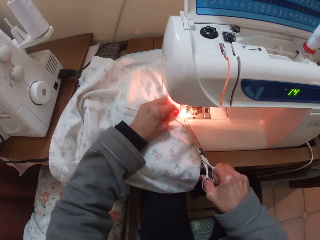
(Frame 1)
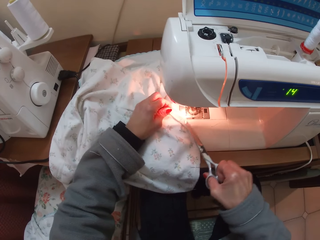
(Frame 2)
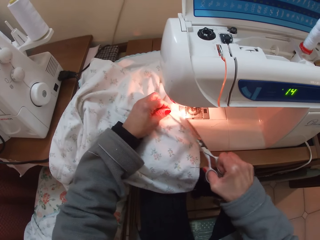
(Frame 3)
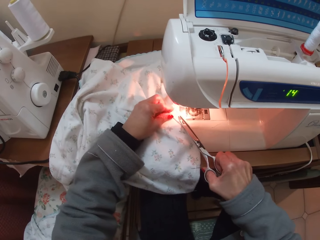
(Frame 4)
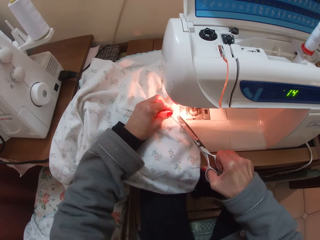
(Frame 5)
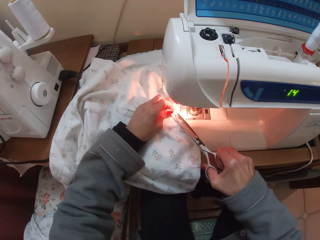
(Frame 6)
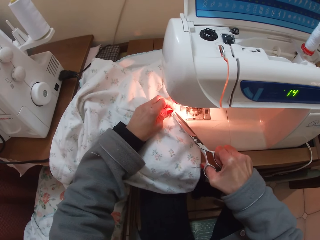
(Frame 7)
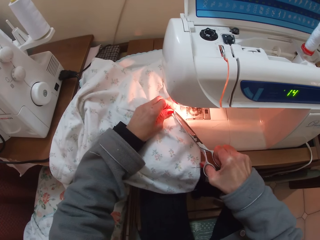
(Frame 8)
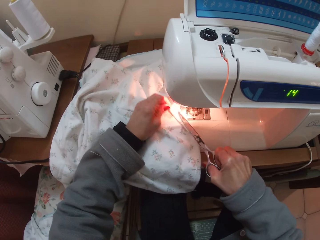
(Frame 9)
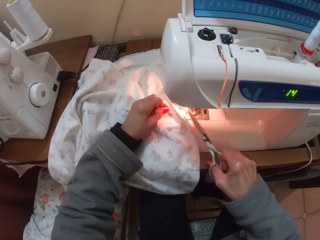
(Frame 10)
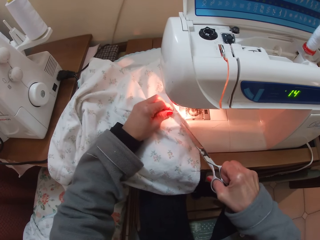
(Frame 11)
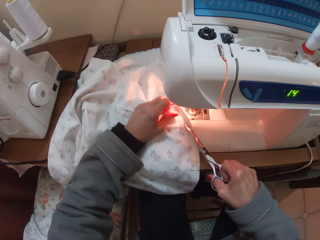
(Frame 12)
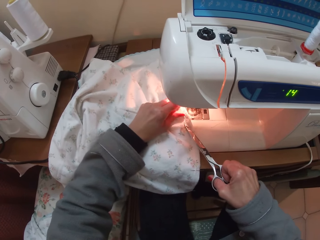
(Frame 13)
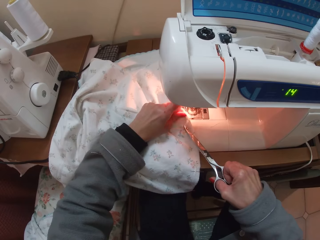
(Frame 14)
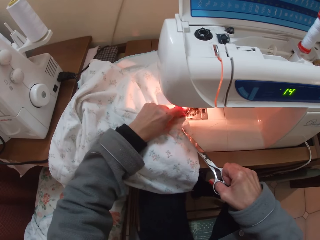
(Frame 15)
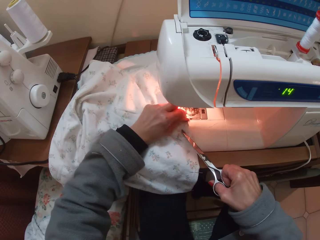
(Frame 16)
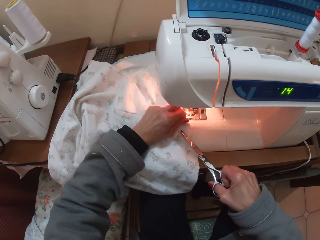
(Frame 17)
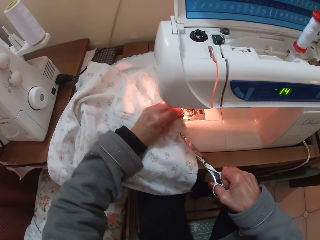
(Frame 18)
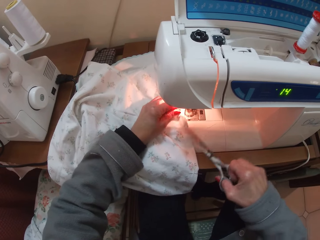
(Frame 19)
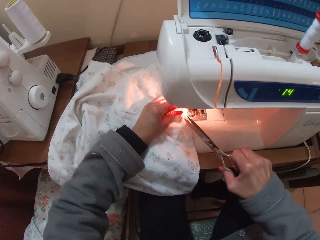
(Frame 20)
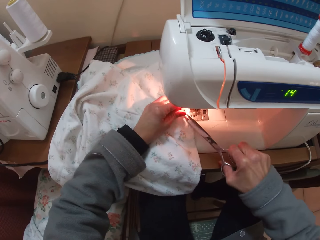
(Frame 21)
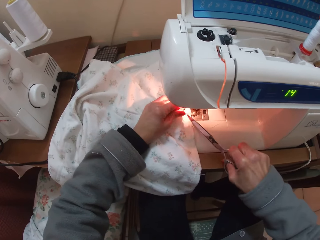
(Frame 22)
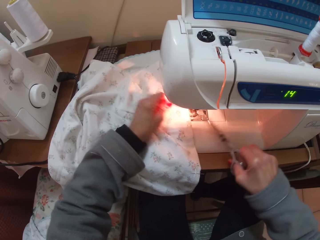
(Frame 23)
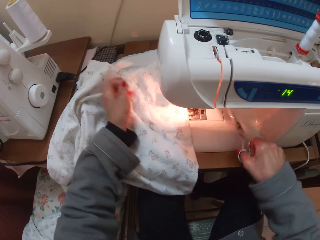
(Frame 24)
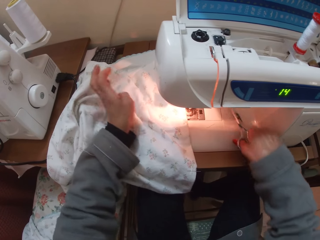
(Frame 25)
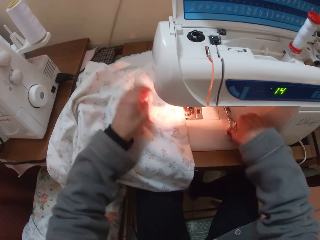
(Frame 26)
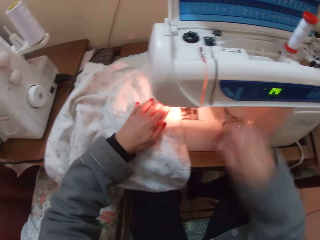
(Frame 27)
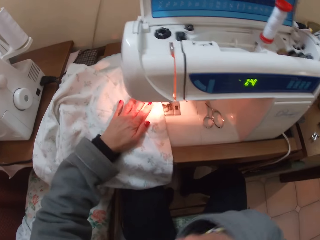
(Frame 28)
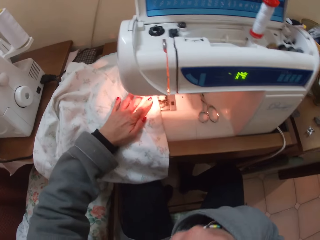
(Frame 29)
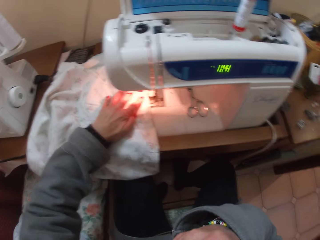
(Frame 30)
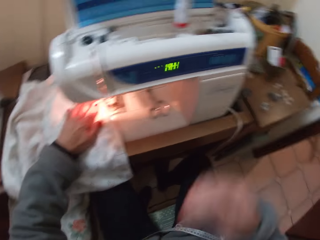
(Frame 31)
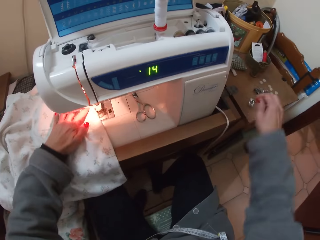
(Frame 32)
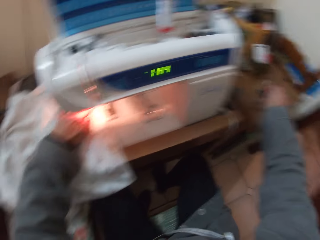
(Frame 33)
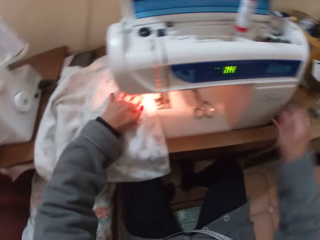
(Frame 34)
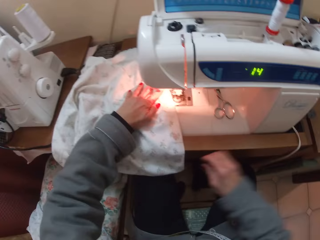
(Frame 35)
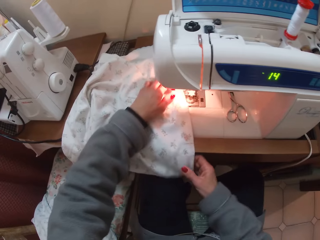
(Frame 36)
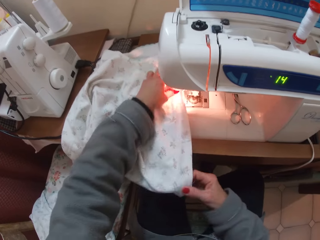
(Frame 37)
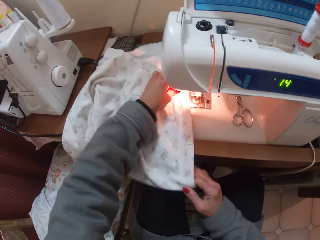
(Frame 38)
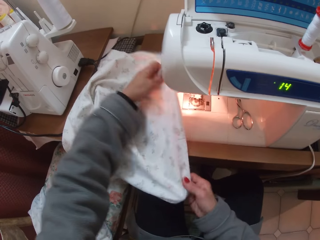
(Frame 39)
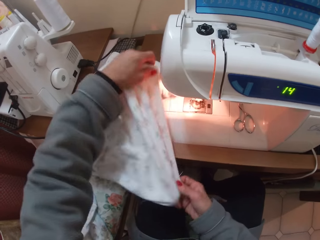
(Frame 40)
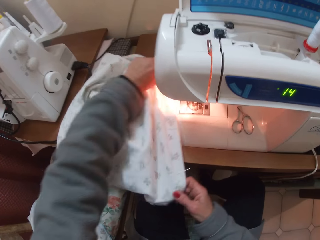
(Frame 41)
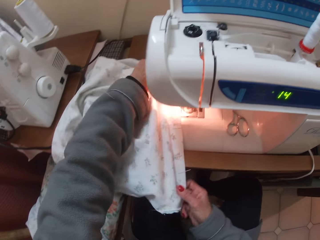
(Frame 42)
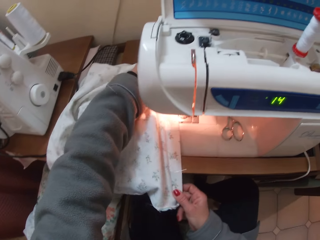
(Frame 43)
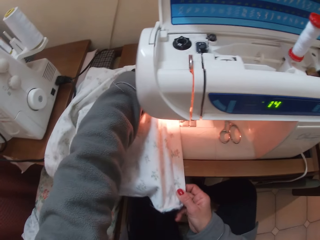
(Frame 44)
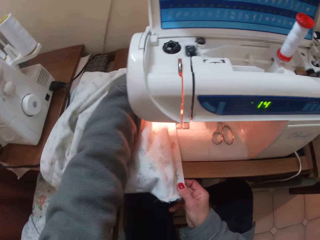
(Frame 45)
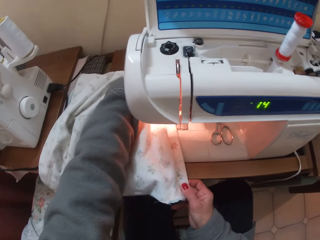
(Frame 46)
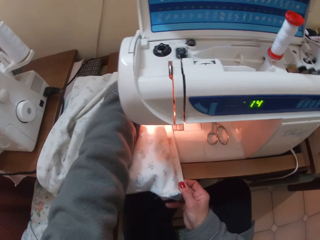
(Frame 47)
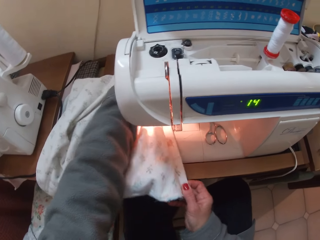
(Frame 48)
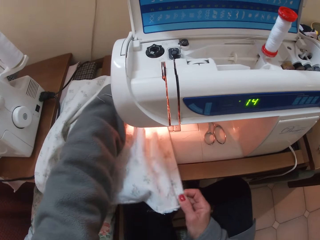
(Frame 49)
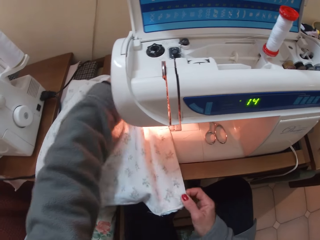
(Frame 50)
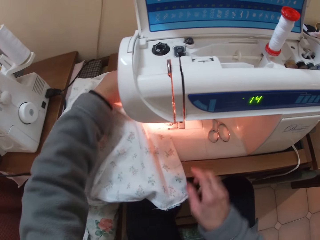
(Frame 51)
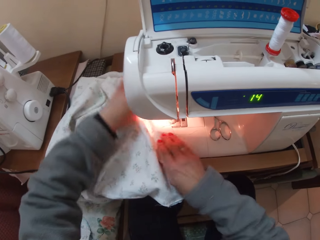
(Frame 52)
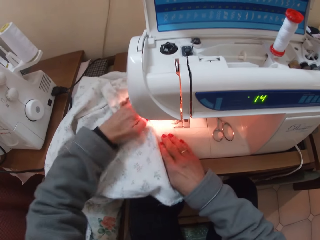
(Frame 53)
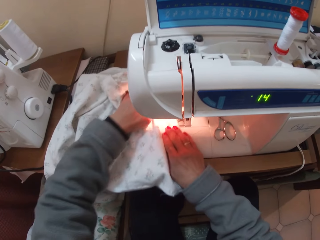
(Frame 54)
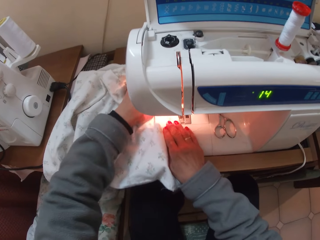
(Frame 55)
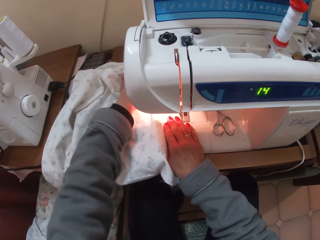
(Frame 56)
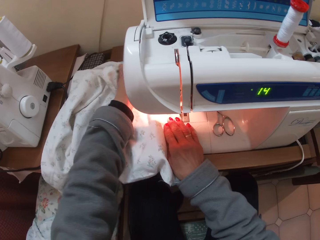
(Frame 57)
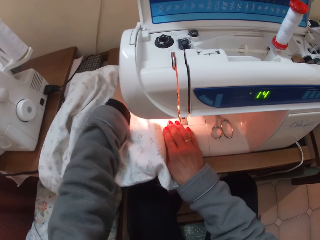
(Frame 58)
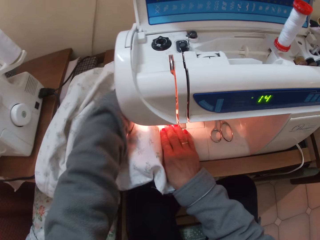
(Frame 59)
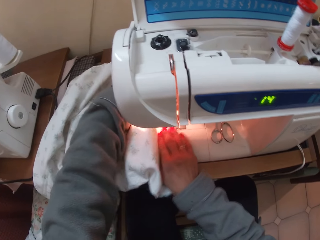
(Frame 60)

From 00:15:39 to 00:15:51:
The camera wearer drops the scissors back on the sewing machine. She removes dirt from herself. She drops a pin. She sews the cloth. She lays the cloth well on the sewing machine.

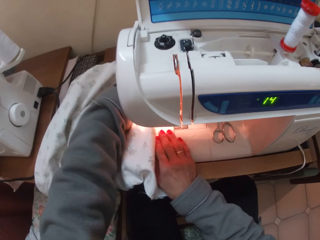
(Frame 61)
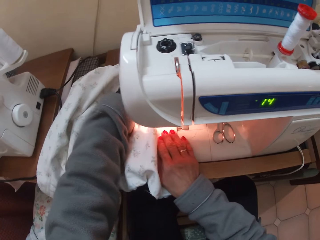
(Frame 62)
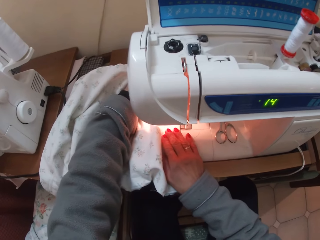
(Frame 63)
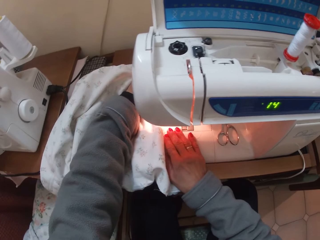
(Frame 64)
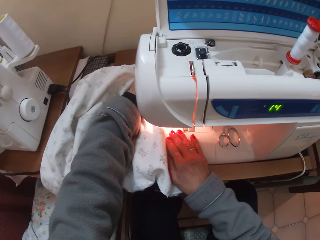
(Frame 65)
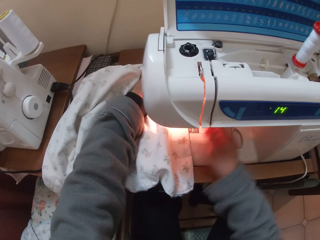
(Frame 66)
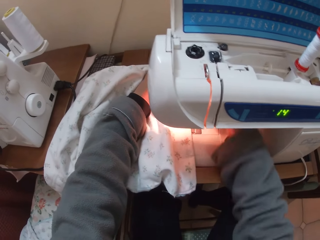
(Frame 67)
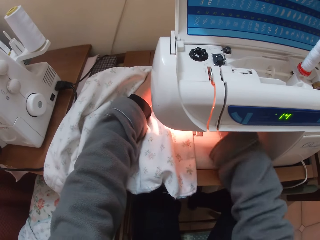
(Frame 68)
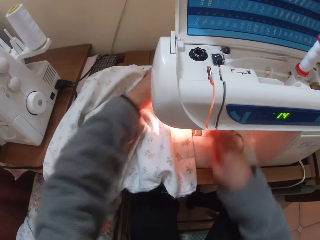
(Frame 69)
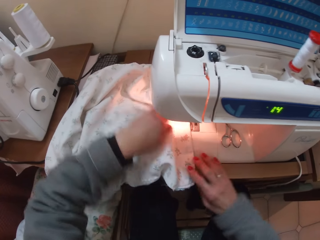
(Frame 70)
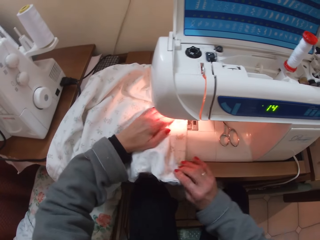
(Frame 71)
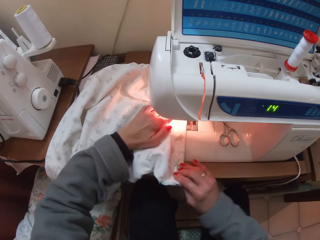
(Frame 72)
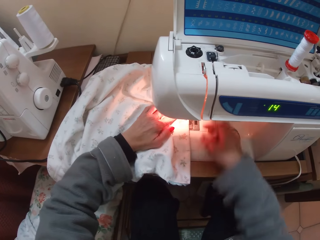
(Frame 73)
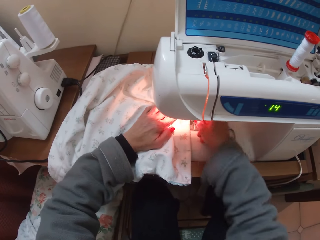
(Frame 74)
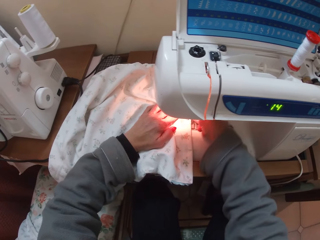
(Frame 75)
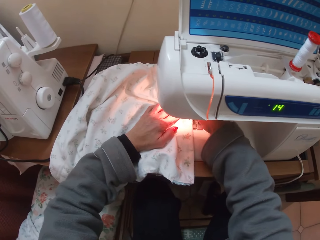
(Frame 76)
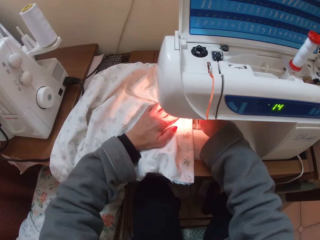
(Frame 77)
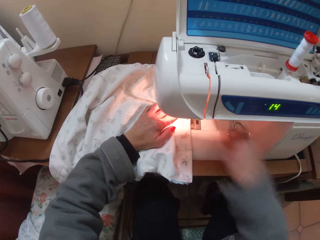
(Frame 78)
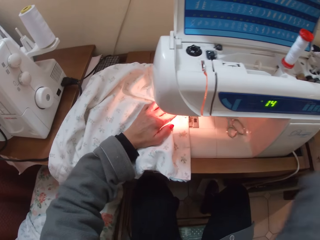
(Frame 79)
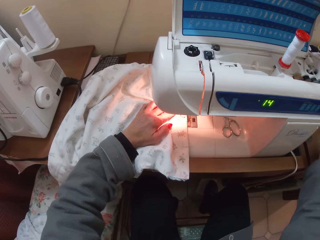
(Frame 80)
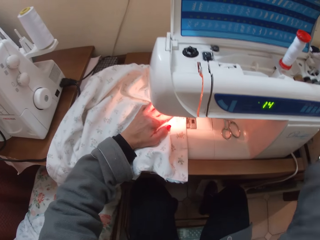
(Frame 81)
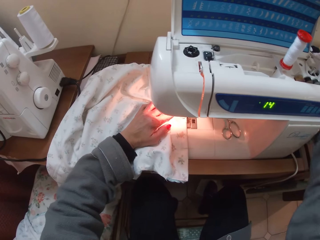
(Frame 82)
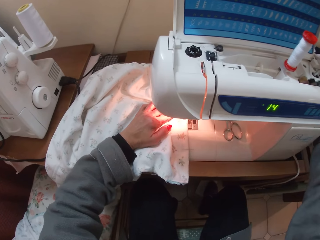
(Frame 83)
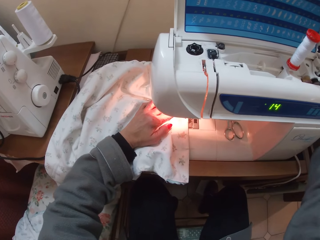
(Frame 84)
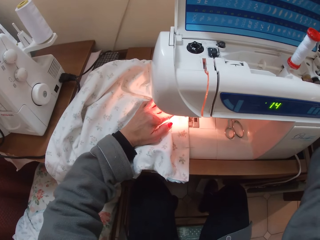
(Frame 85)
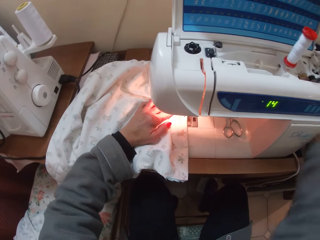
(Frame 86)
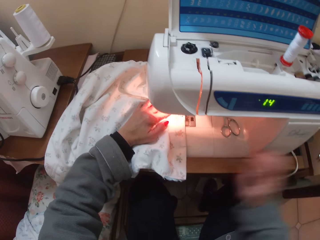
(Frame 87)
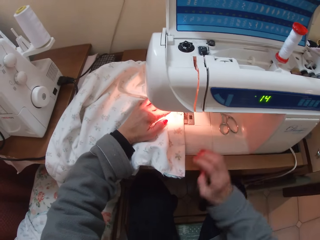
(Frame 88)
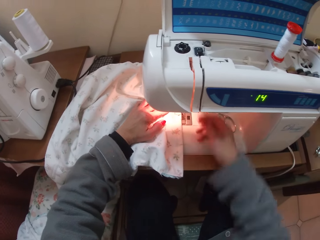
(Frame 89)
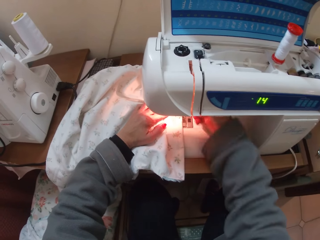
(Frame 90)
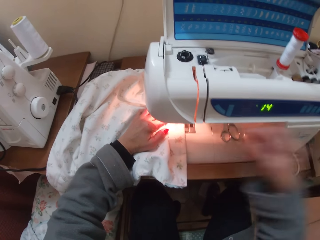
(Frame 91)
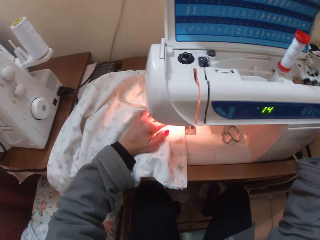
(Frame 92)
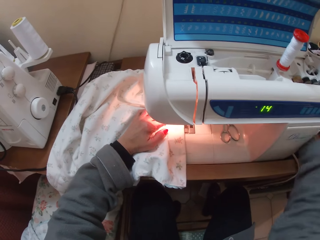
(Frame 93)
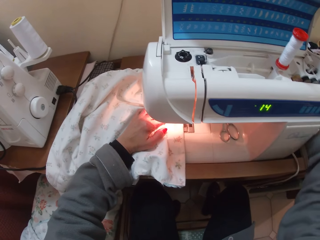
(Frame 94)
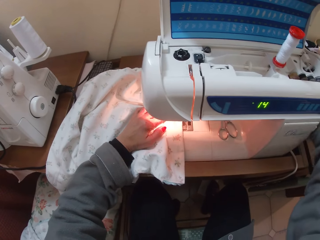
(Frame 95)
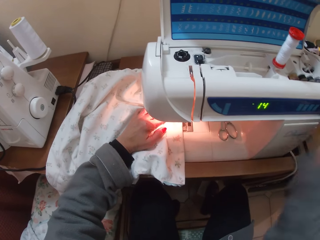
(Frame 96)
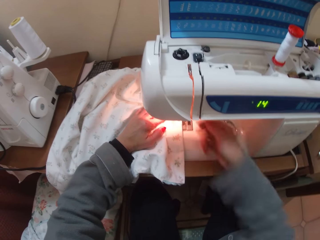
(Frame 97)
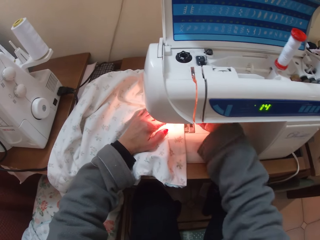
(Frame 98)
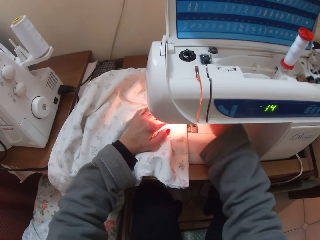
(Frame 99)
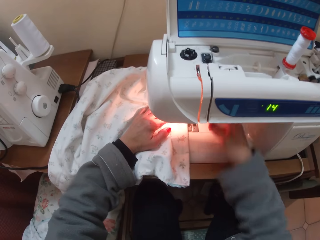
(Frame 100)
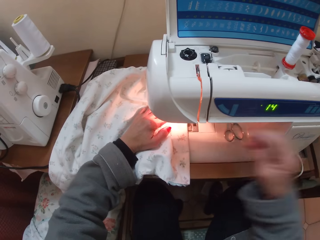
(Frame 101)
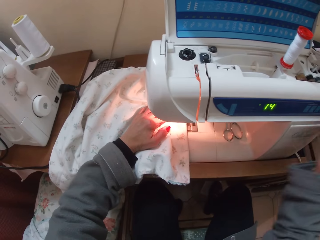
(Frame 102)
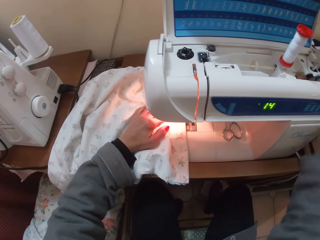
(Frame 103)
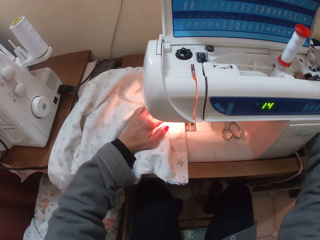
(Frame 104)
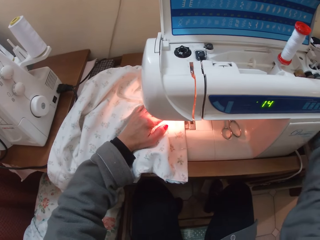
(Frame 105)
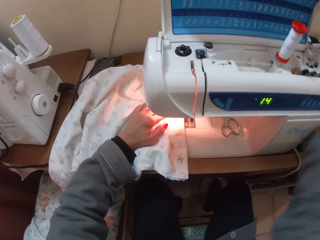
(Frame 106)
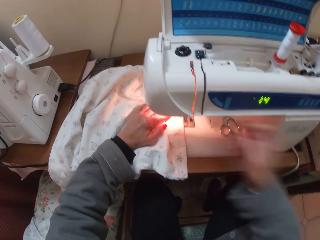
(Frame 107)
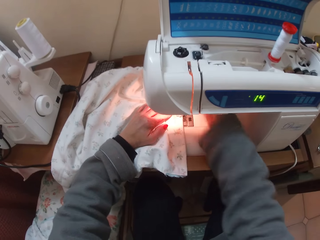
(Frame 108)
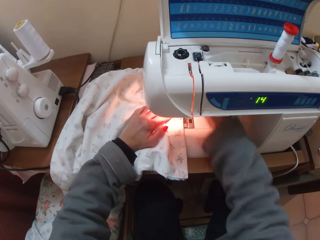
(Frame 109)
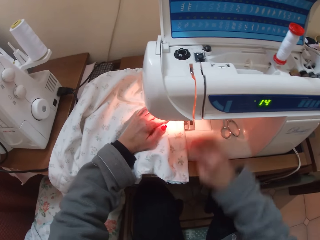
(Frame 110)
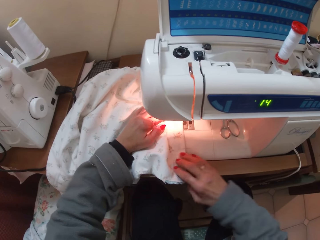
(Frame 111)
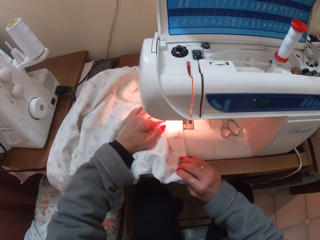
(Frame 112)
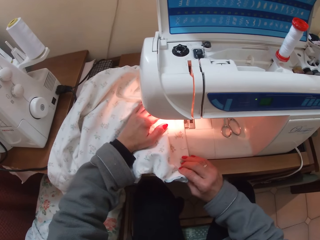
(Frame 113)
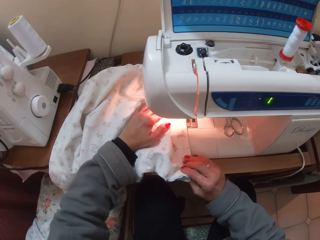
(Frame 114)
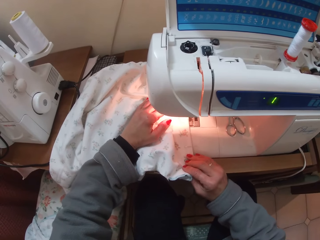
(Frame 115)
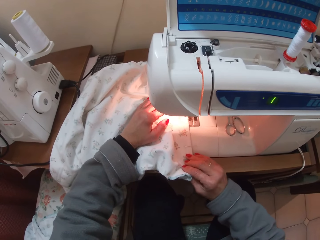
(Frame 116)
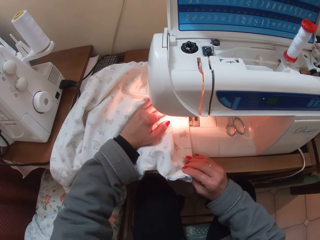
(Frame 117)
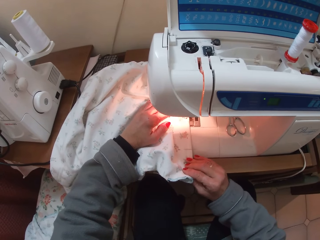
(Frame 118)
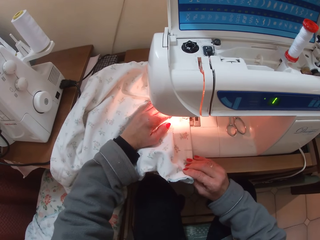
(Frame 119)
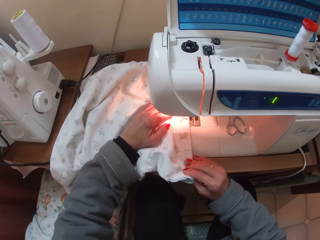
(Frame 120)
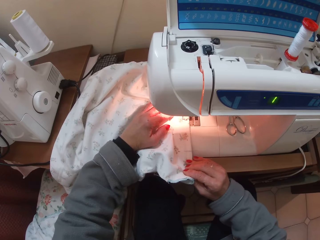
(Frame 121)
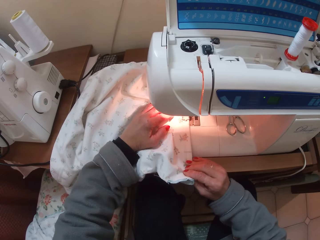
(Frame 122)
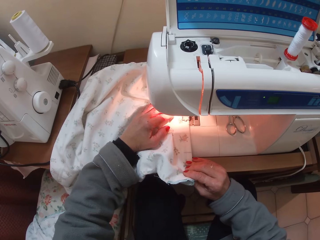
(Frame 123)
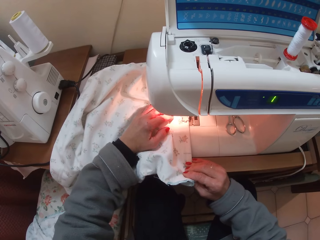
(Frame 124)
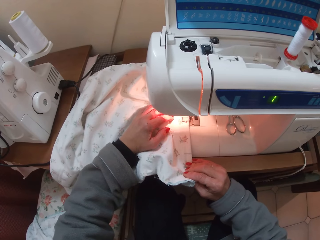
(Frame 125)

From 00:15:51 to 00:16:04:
The camera wearer adjusts the thread in the needle. They drop a pin. They sew the cloth with the sewing machine.
